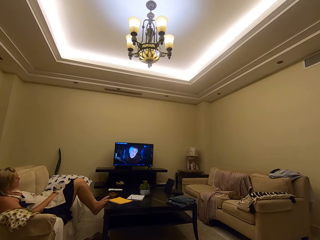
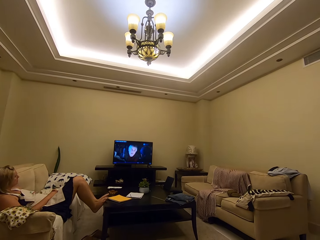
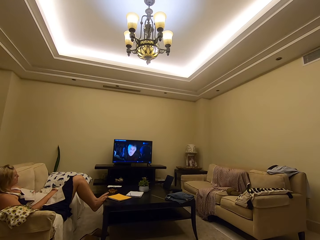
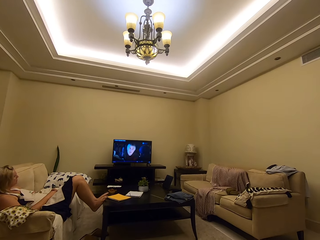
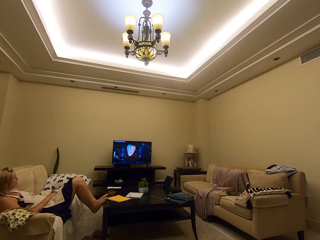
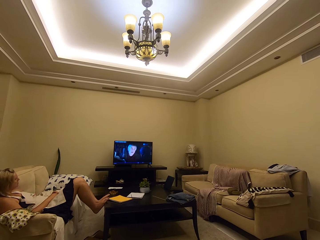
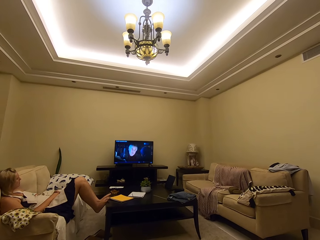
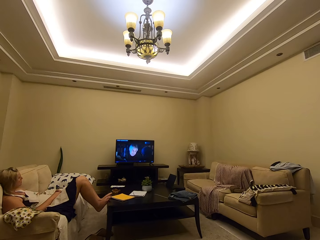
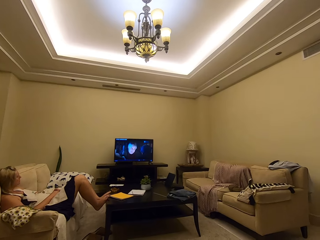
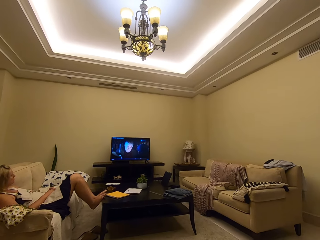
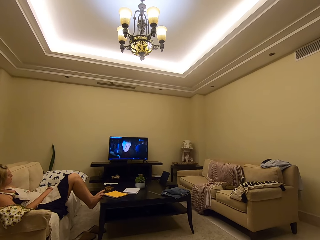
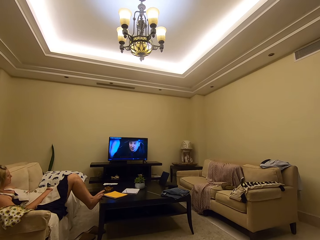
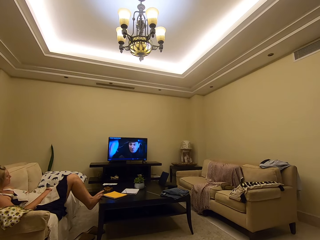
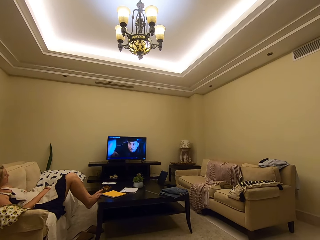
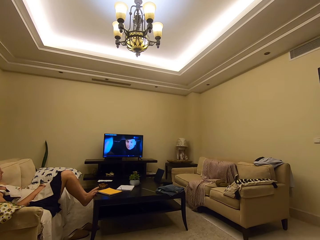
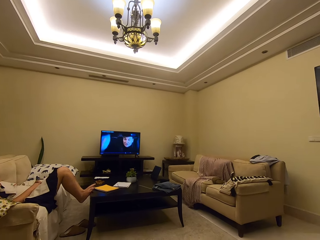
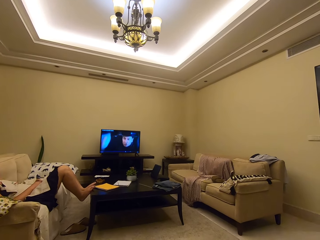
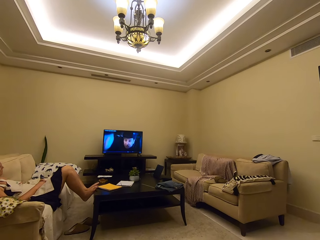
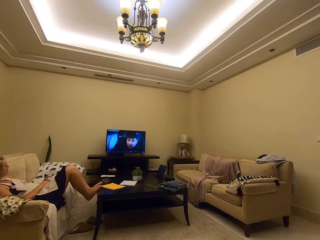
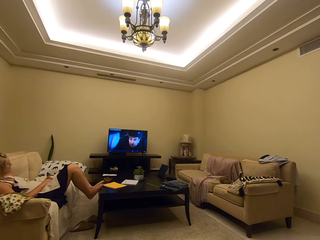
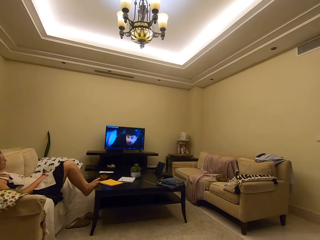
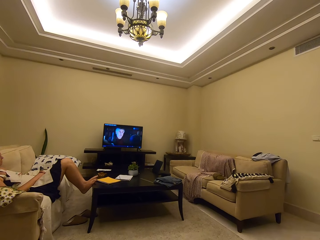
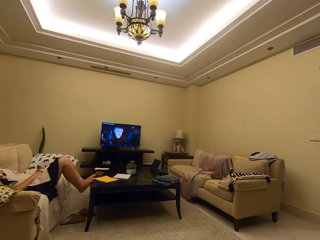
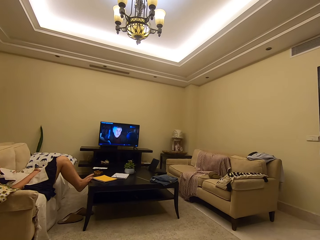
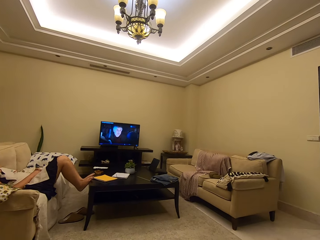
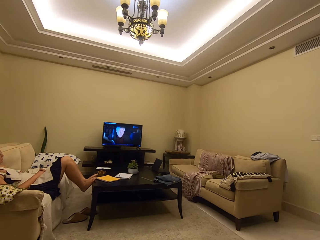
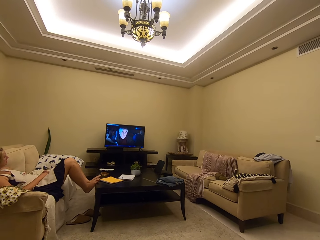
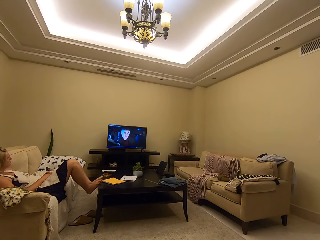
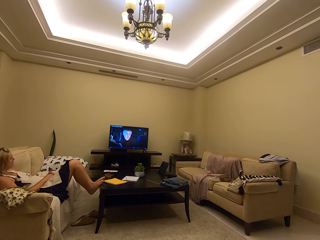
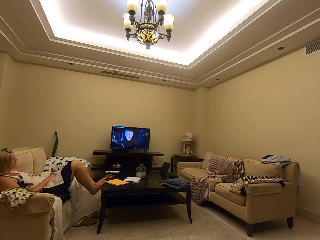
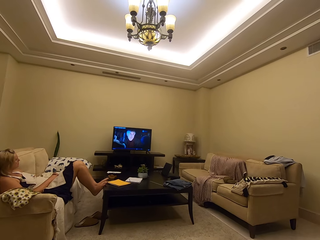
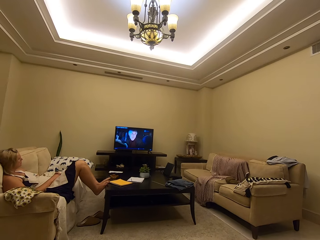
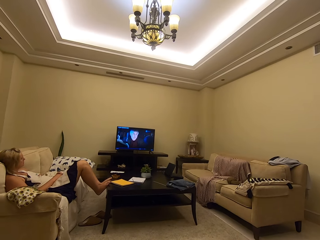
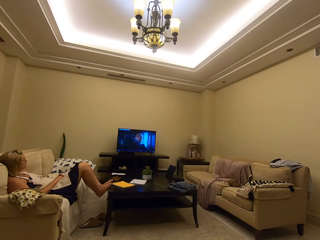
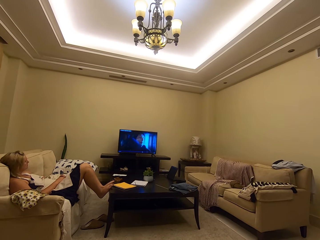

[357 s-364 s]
The camera wearer watches TV with a person on the couch.

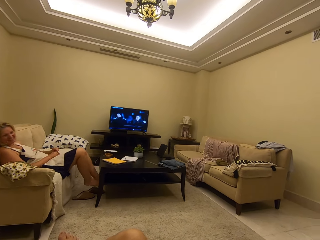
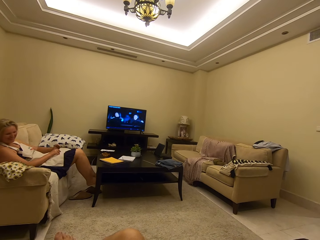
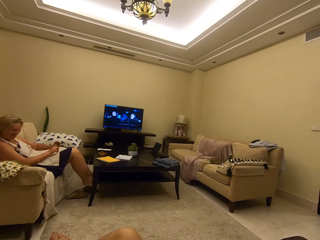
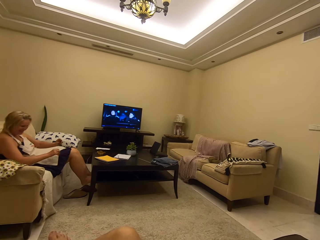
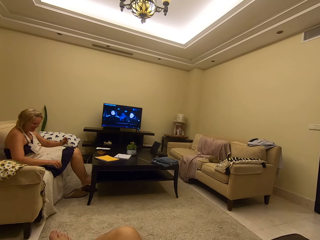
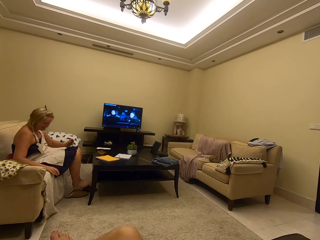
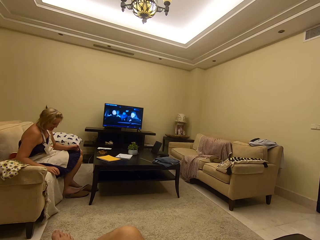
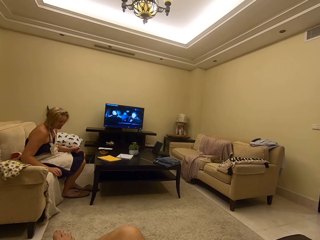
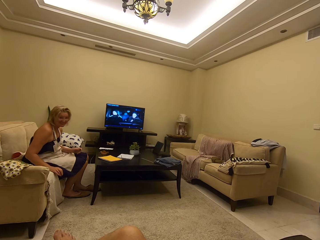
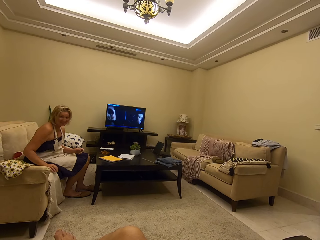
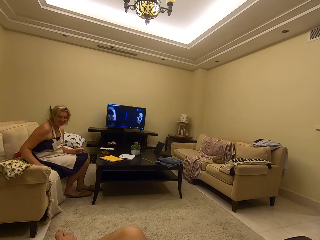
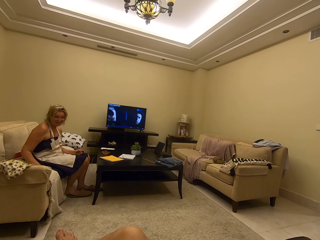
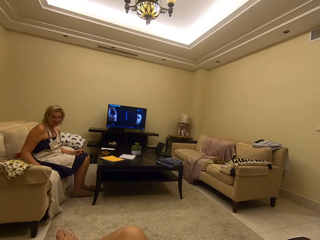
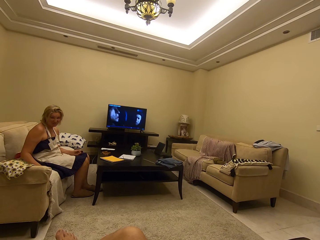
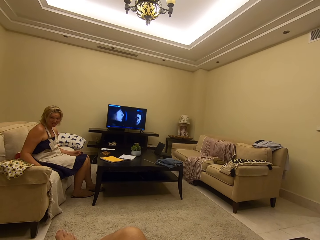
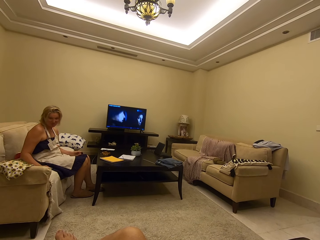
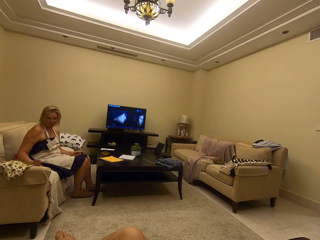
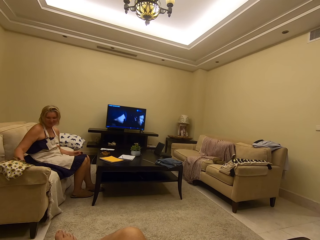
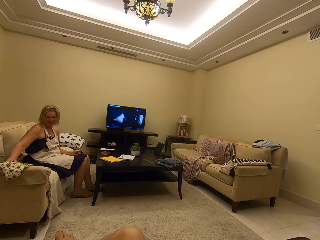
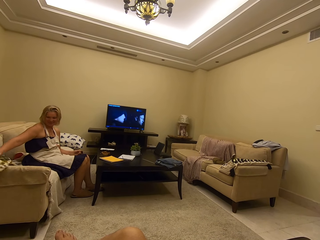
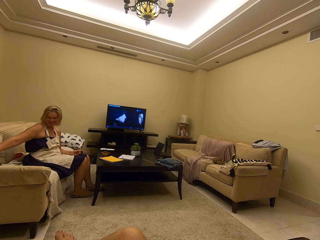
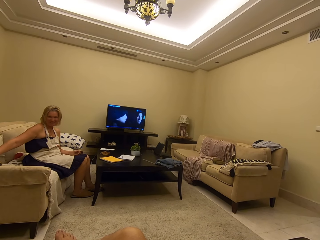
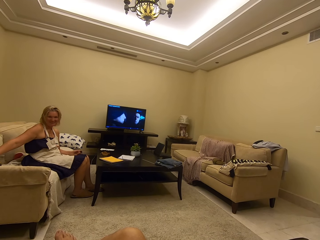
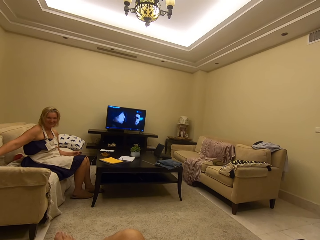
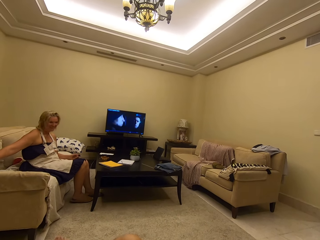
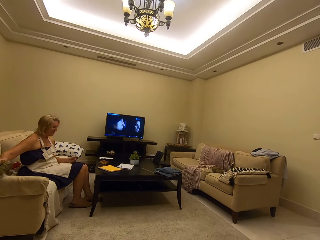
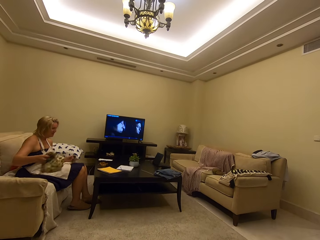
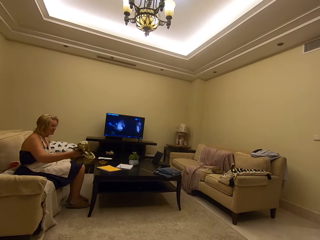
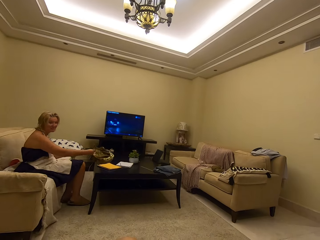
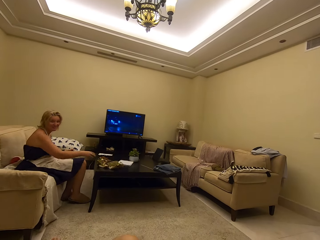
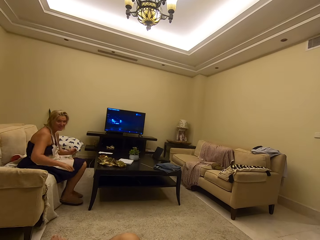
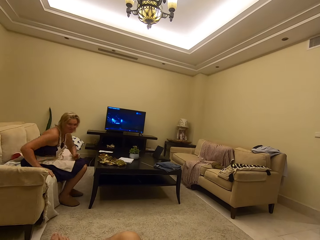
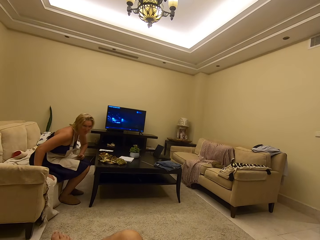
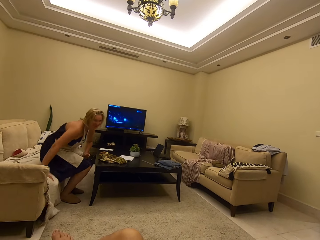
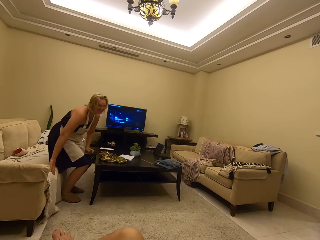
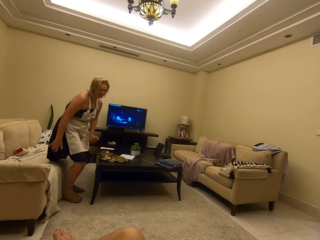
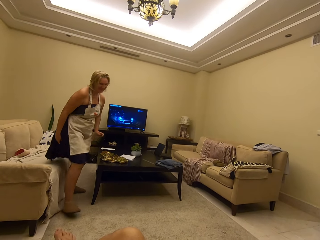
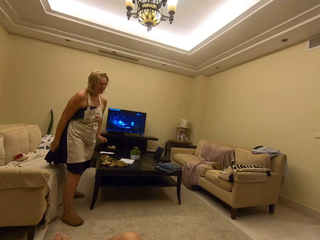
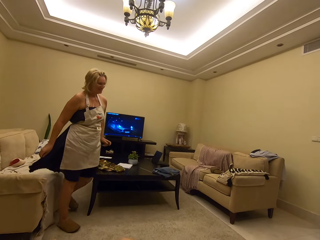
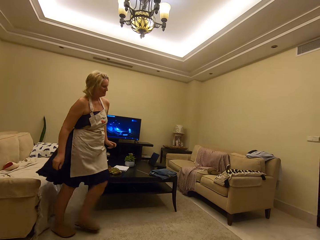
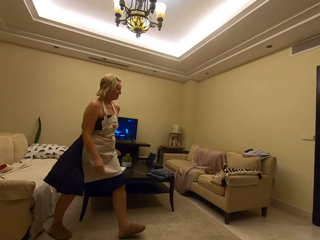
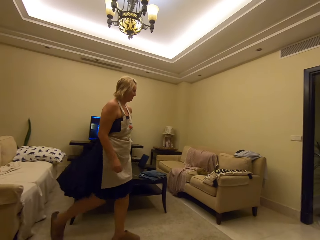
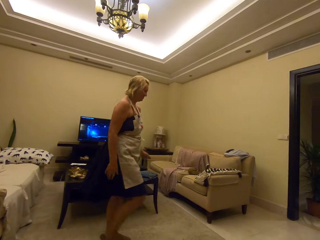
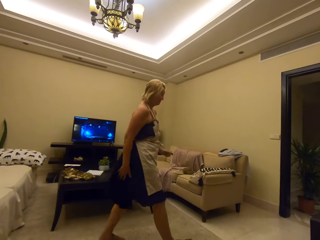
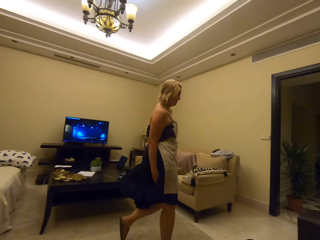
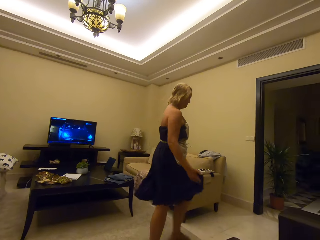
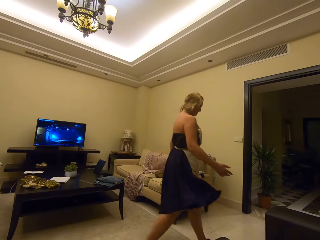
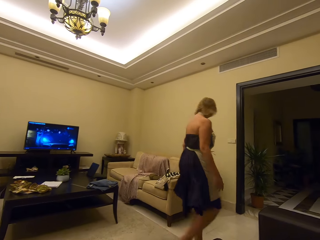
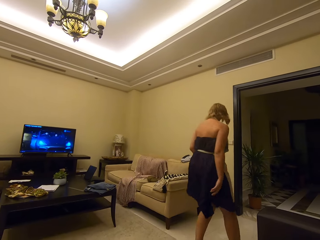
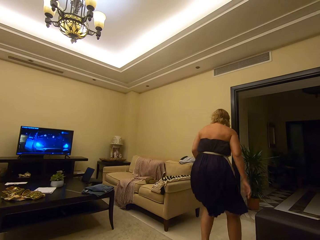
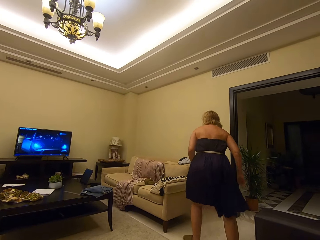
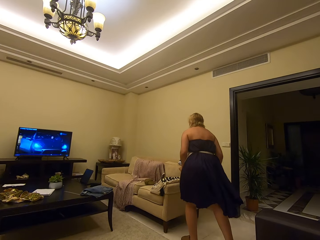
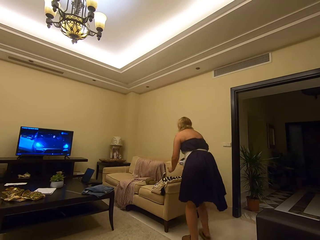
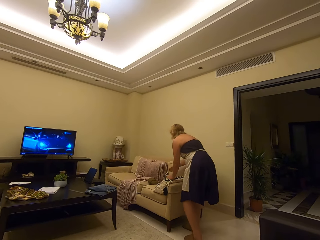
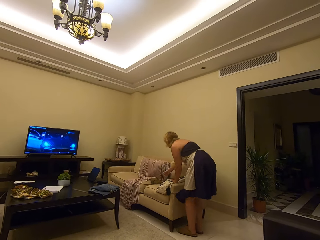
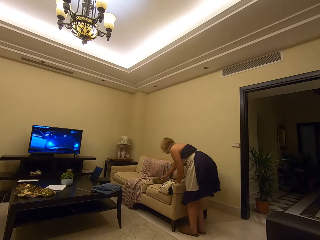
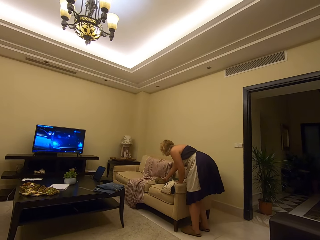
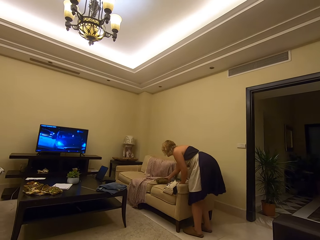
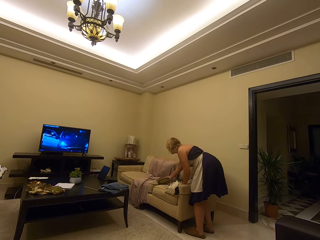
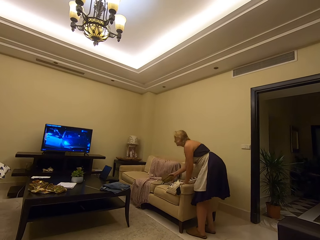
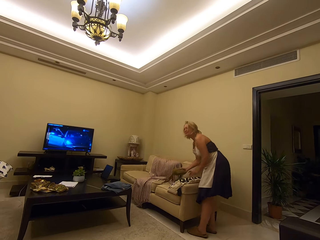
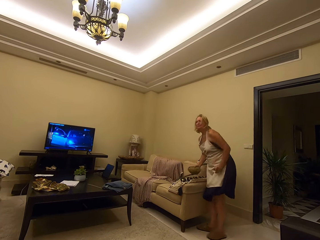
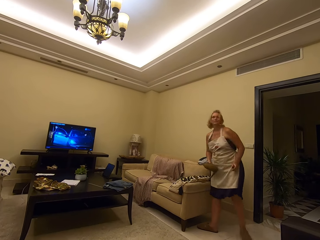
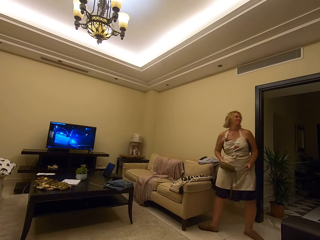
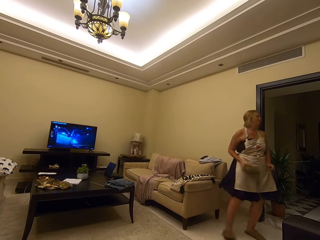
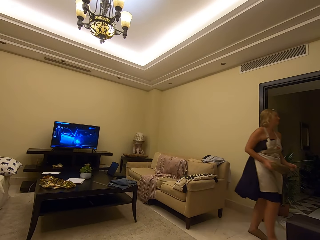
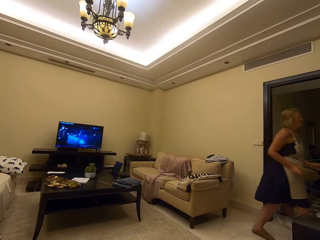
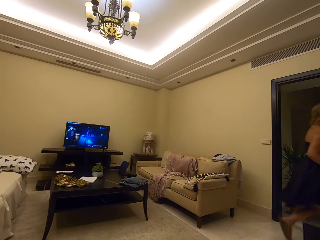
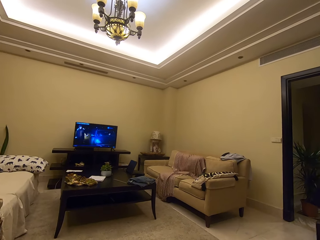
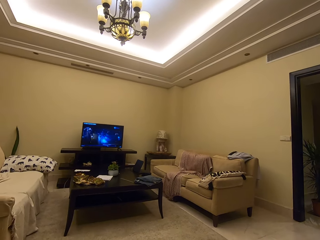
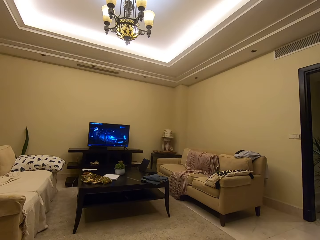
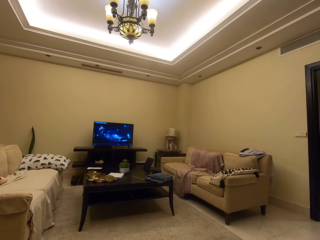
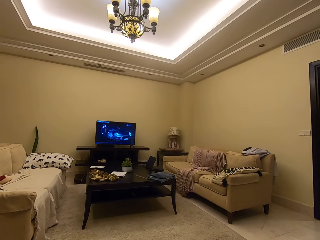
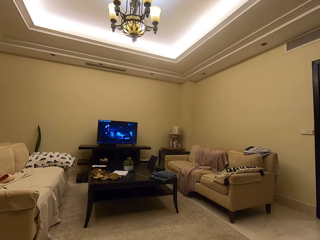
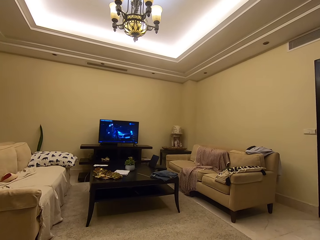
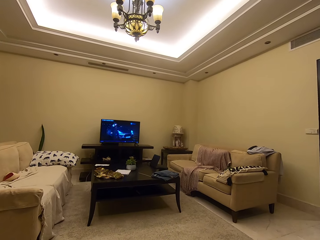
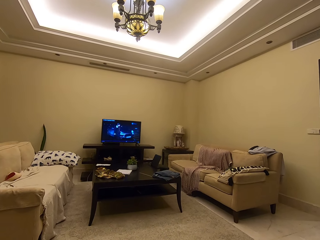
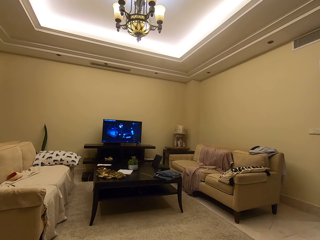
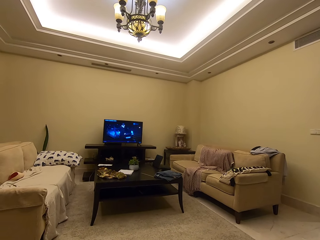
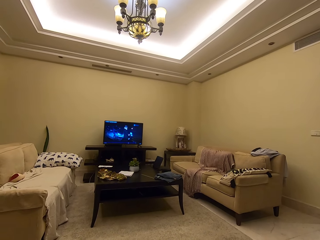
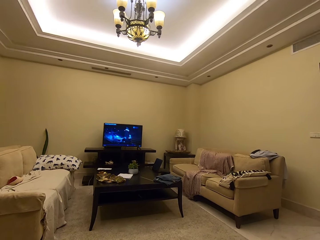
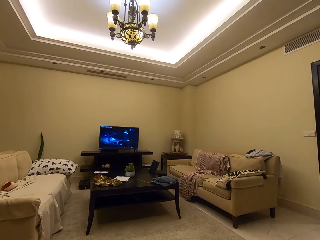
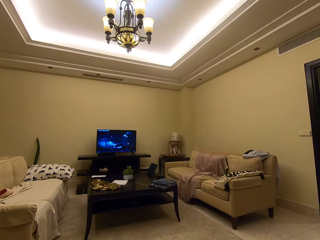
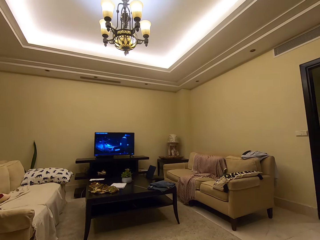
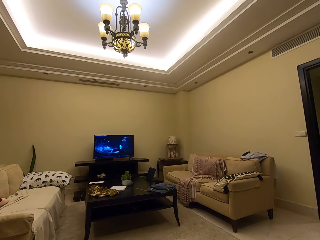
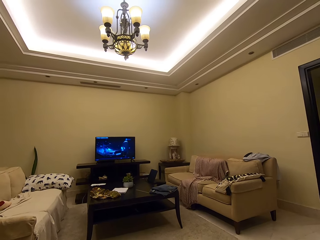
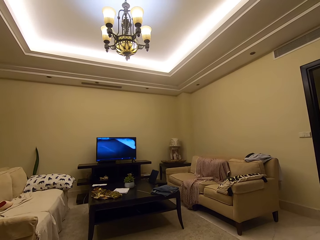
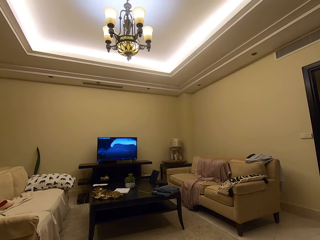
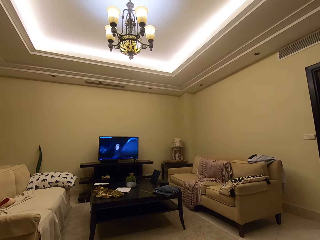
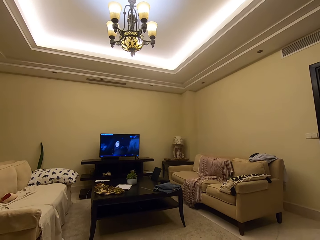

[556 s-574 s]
A person talks to the camera wearer. The person puts the cloth on the table, stands up from the couch and walks out of the living room. The person picks her bag from the couch and leaves the sitting area. The camera wearer watches the TV.
